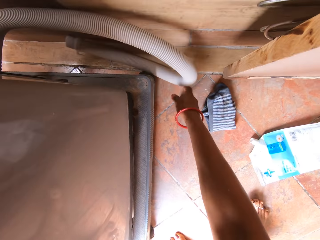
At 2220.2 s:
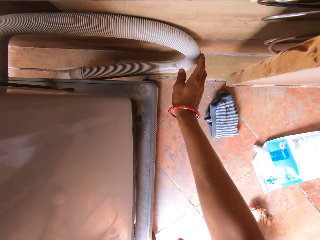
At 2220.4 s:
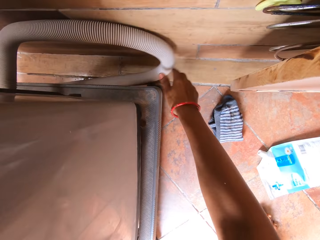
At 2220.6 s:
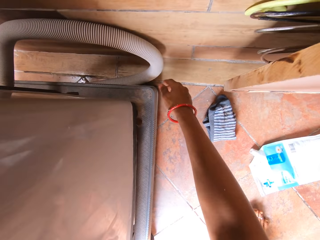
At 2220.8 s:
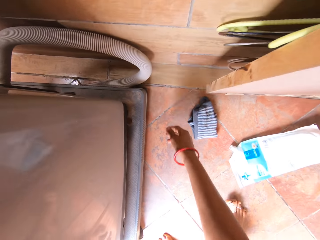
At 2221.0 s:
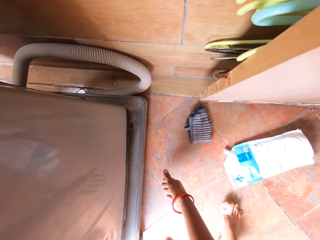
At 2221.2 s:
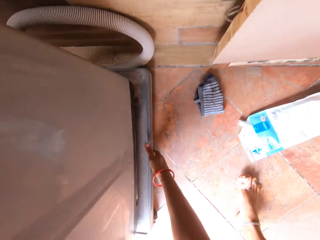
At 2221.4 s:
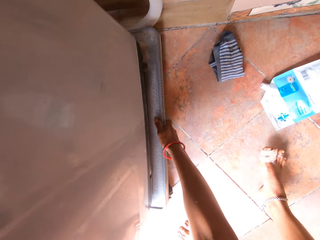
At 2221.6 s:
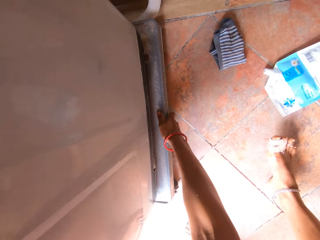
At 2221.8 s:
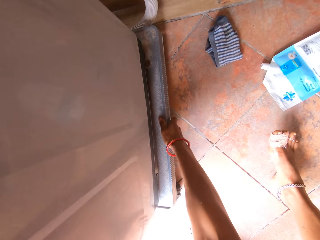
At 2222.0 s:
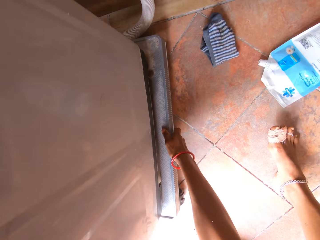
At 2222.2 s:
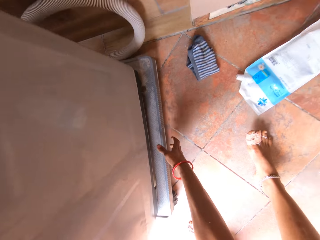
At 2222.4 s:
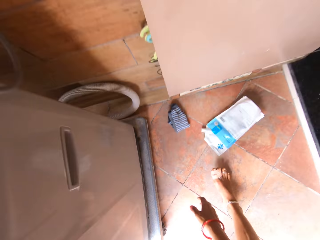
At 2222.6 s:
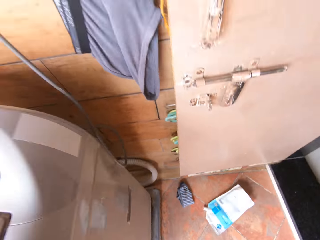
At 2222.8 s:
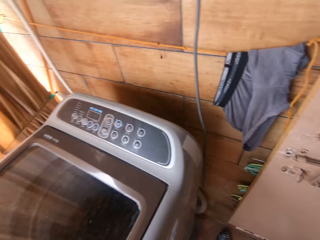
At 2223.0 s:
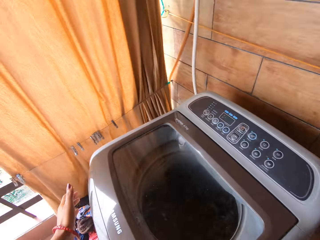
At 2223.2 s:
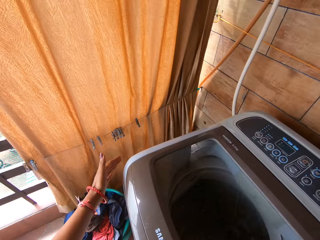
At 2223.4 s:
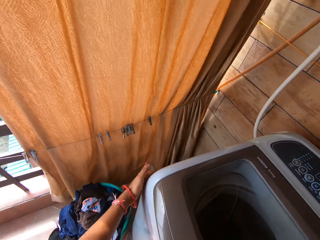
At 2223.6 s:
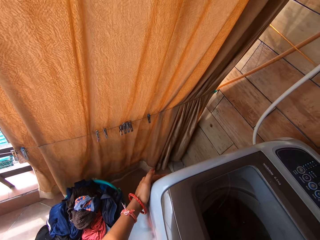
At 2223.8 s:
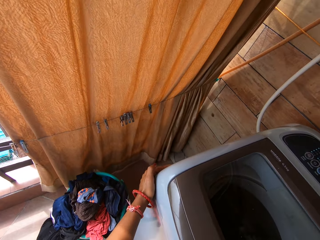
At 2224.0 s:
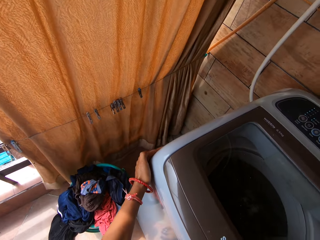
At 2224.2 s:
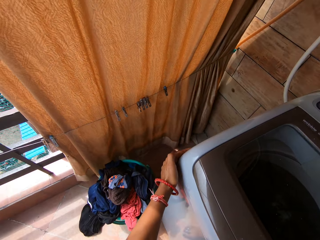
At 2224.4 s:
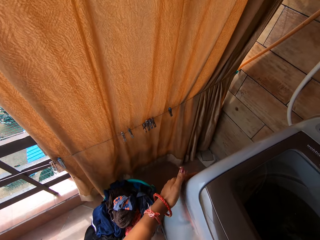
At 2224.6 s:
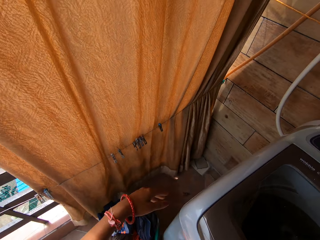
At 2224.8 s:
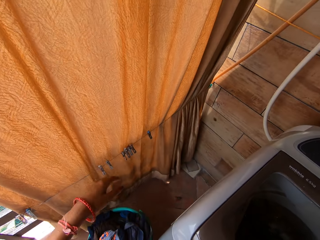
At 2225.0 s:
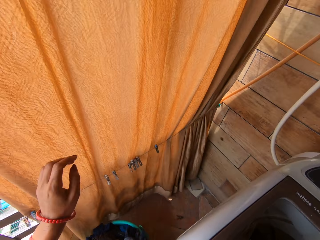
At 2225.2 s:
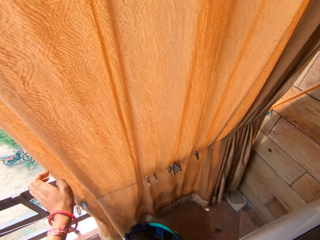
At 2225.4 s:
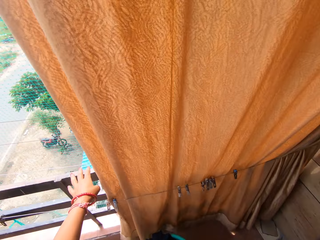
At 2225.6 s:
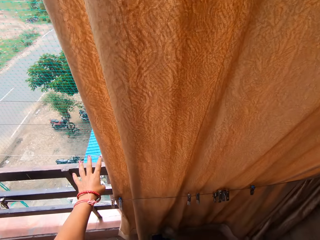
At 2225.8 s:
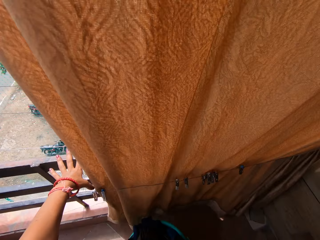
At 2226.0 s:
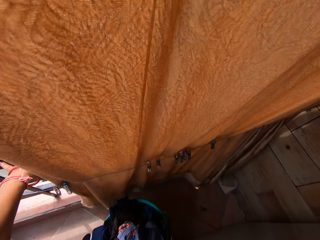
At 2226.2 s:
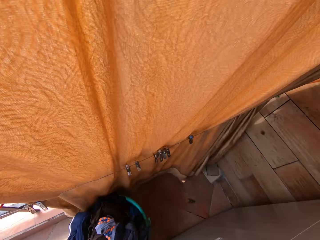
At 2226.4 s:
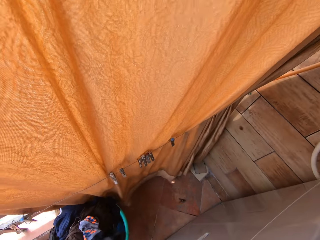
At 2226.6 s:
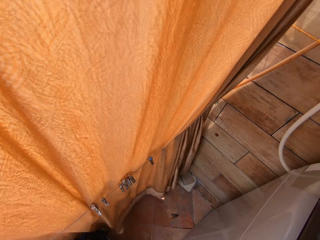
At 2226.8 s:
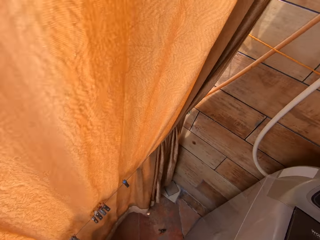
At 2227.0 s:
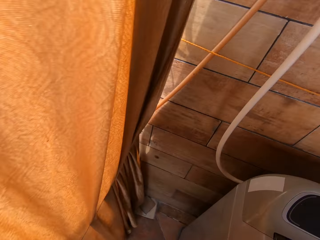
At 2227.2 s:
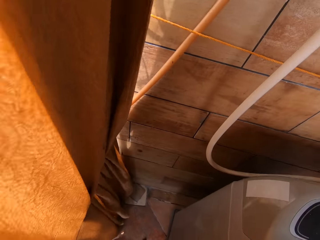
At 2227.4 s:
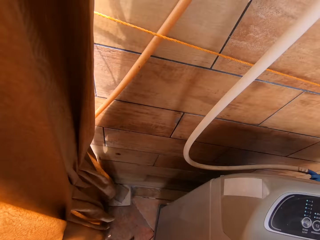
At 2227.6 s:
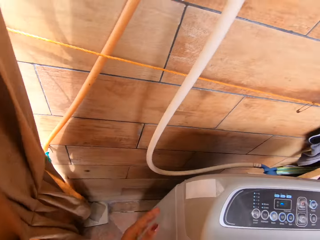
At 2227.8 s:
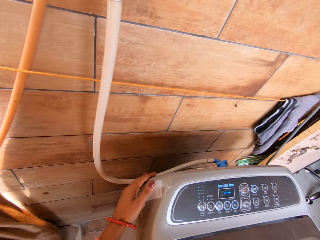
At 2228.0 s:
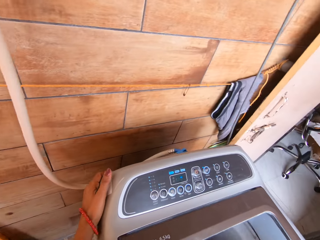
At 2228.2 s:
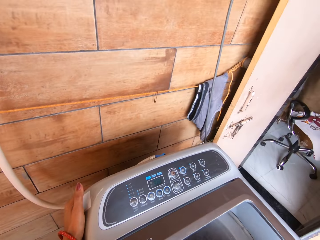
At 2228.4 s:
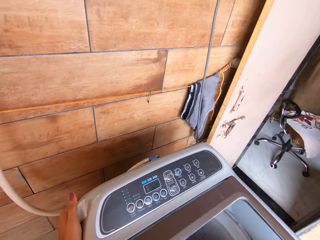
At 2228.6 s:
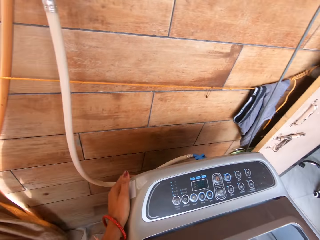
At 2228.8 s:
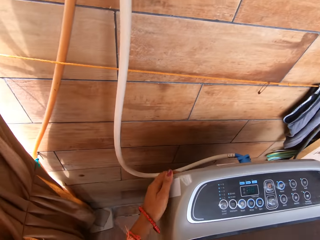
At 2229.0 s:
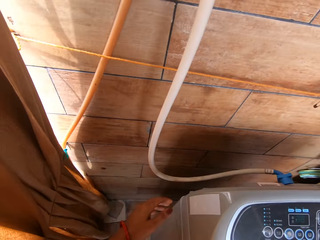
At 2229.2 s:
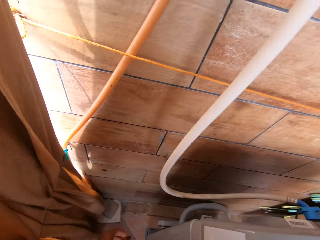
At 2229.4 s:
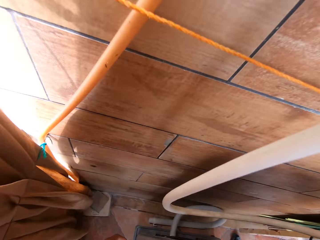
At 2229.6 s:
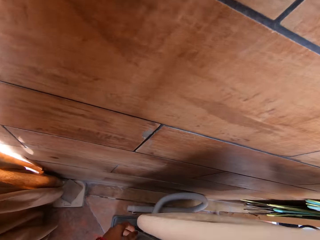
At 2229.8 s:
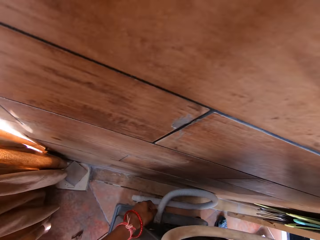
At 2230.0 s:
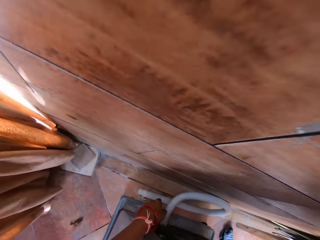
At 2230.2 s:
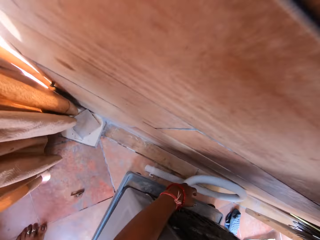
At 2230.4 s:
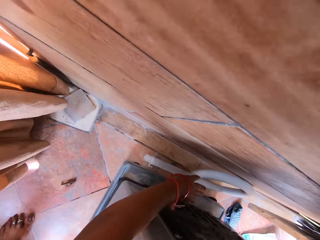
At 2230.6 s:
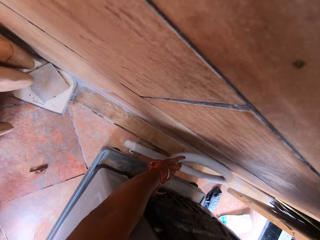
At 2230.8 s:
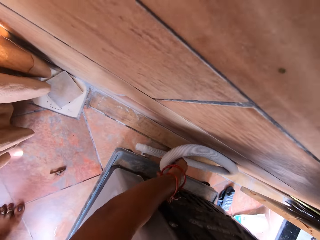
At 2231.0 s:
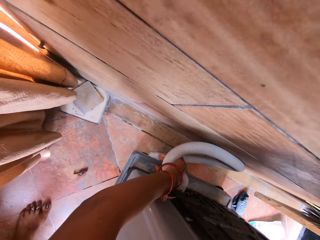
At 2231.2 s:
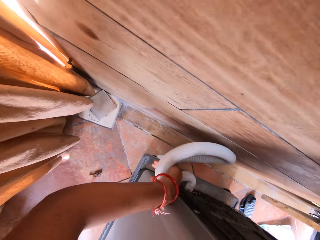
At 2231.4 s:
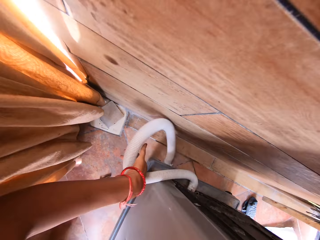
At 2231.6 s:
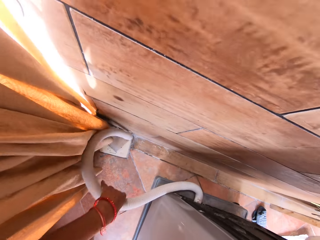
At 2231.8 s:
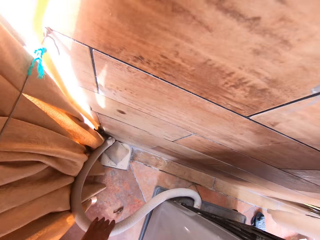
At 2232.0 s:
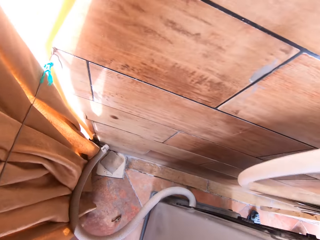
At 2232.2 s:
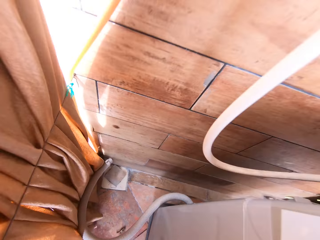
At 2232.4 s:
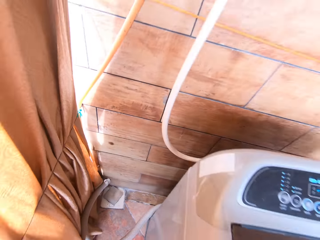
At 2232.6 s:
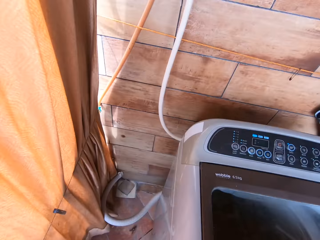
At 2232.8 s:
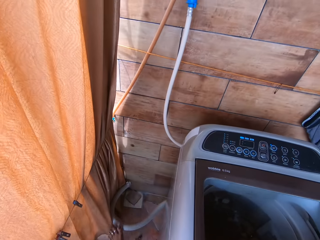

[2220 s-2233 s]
The camera wearer moves the washing machine and an adjustable roller base with both hands. She moves the washing machine with her left hand. She places her left hand on a balcony handrail. She moves a bucket on the floor with her right foot. She moves the washing machine with both hands. She holds the washing machine. She moves the washing machine hose on the floor with her left hand. She looks around.

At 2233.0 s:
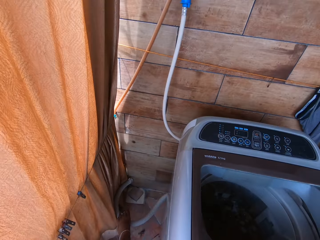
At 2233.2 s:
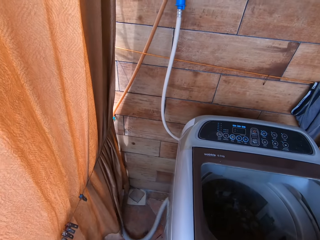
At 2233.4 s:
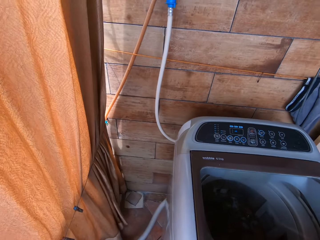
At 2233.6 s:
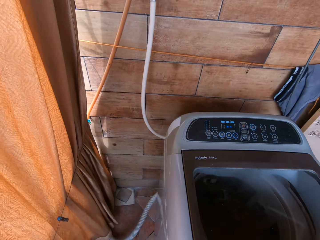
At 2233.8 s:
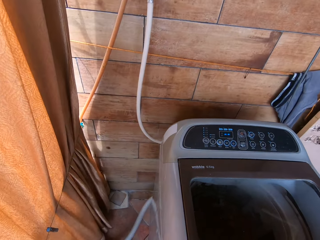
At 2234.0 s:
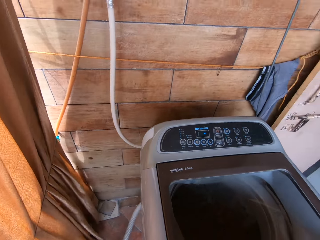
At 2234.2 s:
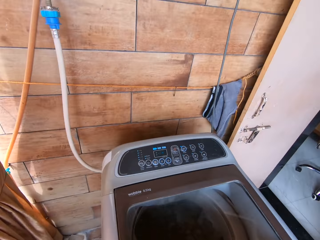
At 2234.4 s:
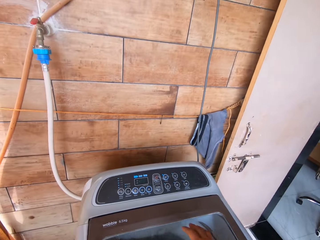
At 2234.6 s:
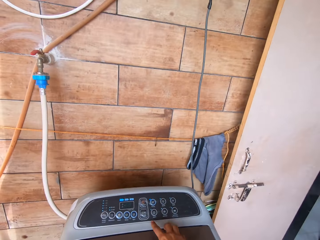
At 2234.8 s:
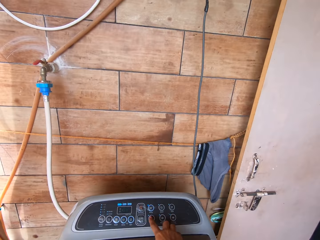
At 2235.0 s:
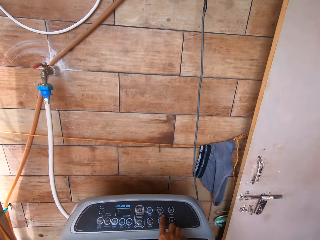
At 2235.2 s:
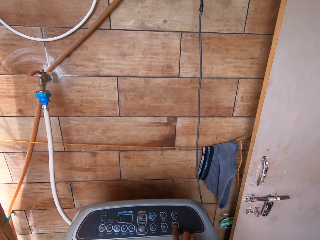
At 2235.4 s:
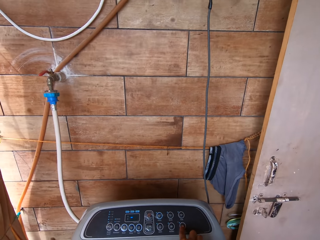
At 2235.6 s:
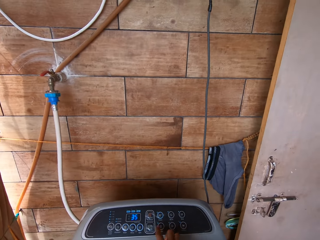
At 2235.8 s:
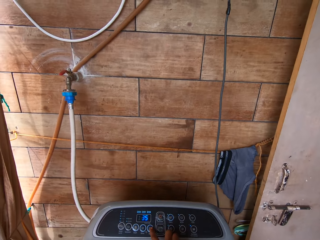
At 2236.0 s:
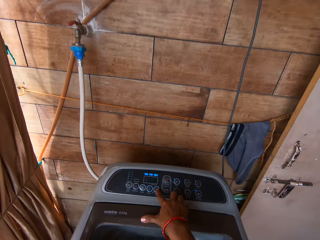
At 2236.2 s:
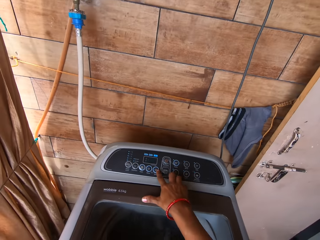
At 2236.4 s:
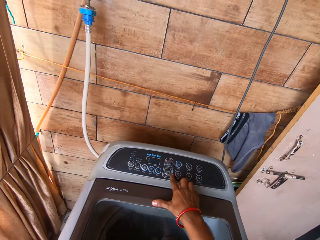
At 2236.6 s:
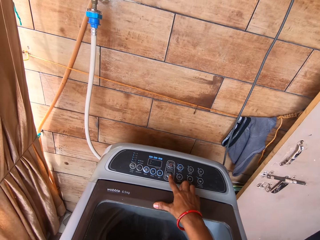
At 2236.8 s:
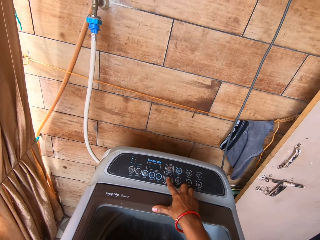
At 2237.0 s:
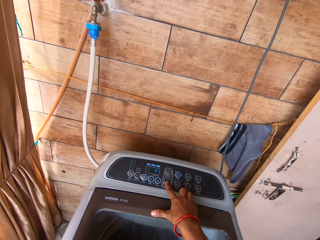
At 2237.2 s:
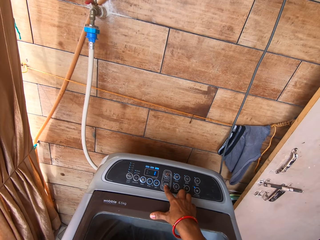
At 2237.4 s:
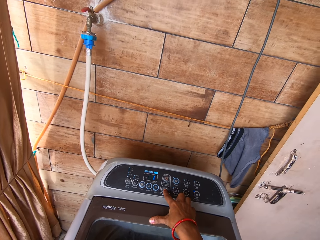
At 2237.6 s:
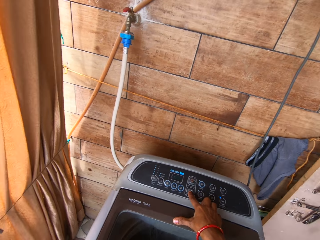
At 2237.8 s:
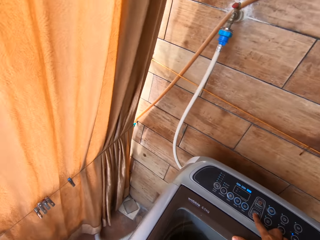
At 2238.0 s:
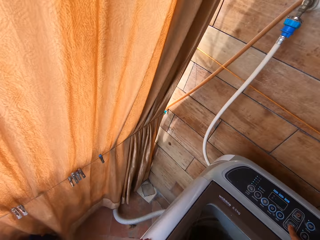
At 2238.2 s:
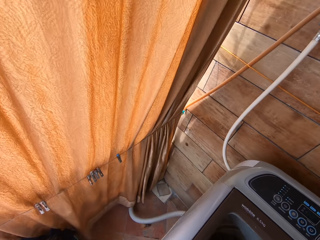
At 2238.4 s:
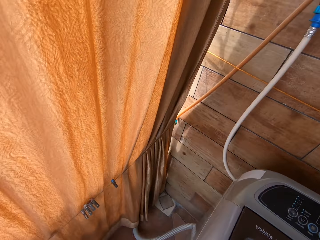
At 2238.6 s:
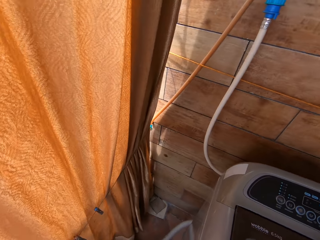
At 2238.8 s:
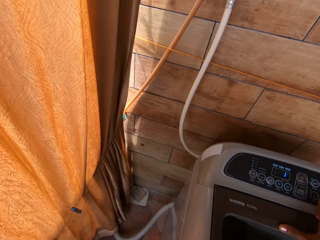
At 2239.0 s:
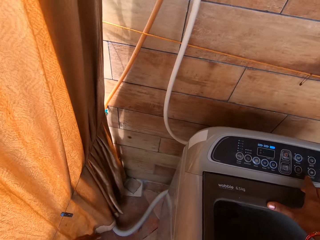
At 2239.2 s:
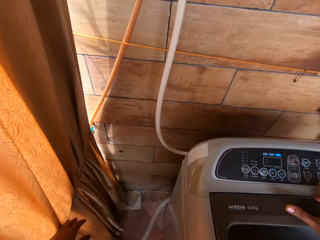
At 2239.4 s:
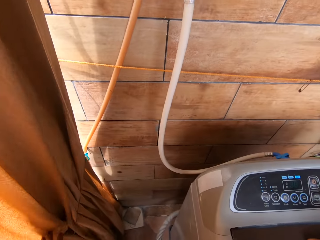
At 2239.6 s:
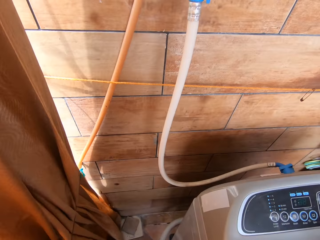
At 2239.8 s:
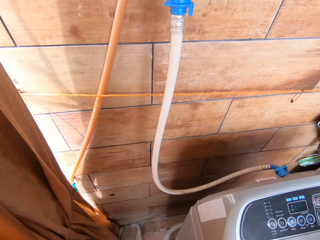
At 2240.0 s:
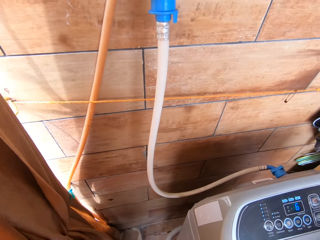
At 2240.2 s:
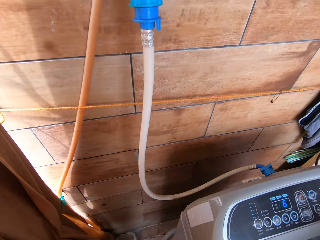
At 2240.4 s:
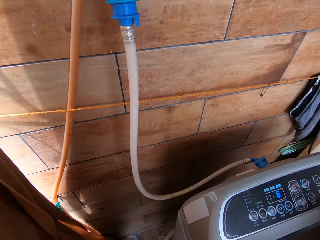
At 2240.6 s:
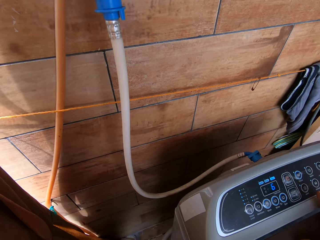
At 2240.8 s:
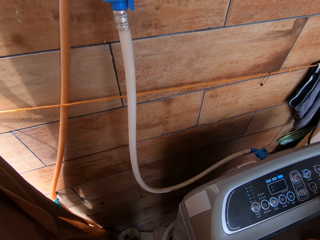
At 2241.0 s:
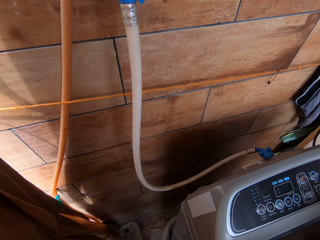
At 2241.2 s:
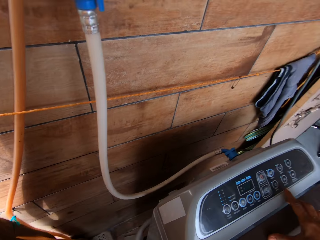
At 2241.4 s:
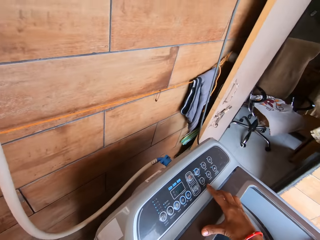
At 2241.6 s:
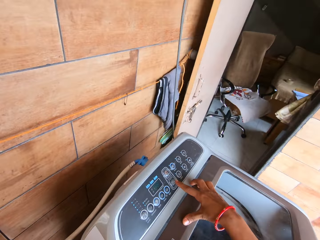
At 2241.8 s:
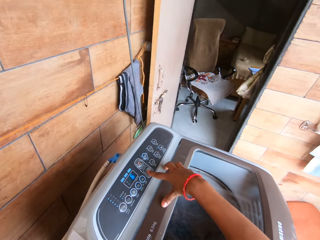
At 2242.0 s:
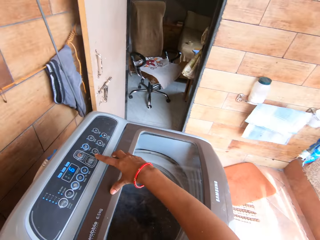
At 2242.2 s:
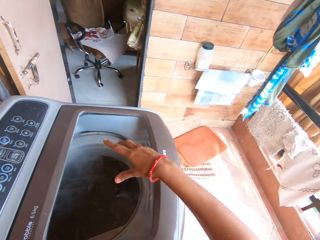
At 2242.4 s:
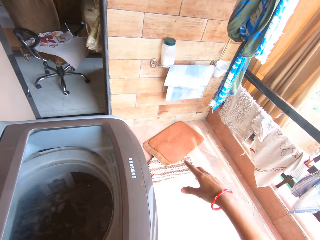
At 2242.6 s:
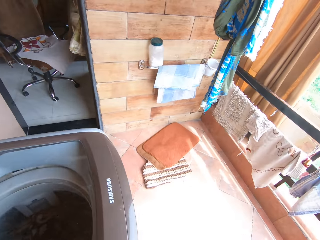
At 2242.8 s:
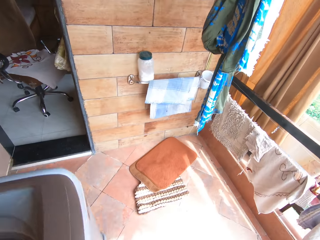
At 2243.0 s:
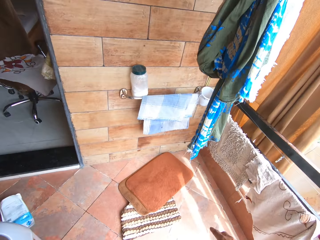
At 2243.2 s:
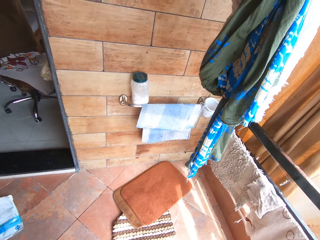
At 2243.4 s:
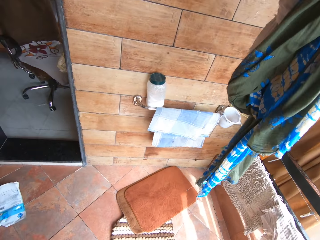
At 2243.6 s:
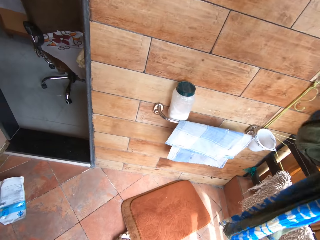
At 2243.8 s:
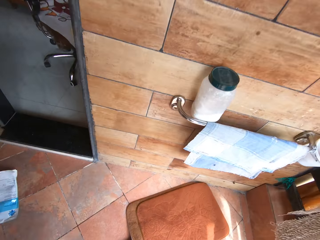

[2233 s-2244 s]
The camera wearer operates the washing machine with her right hand. She touches a curtain with her left hand.
